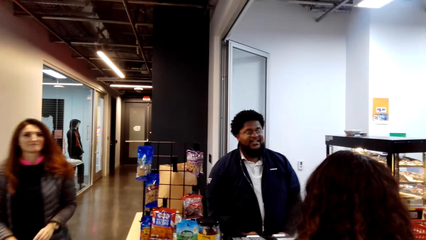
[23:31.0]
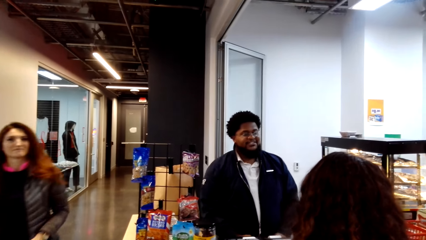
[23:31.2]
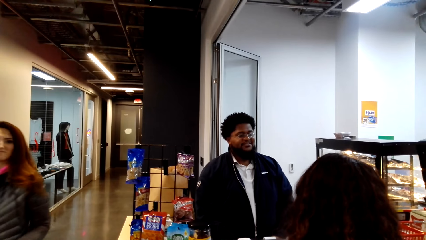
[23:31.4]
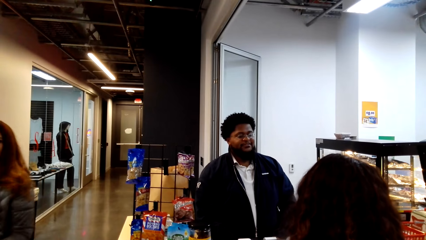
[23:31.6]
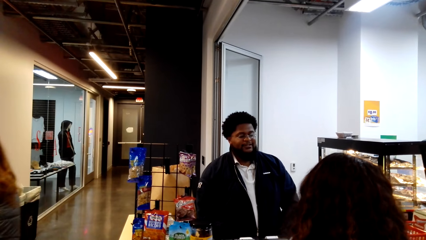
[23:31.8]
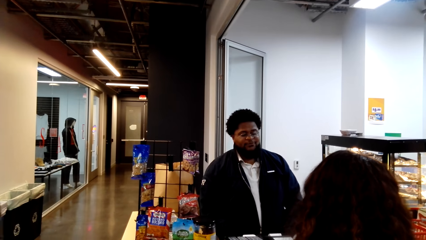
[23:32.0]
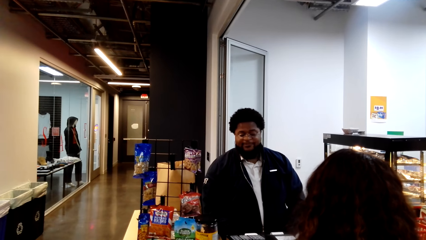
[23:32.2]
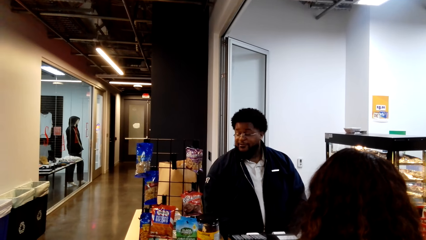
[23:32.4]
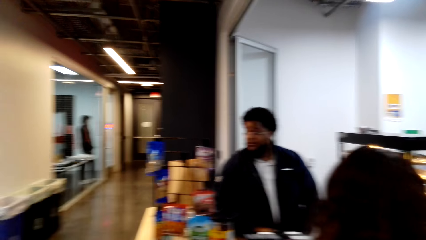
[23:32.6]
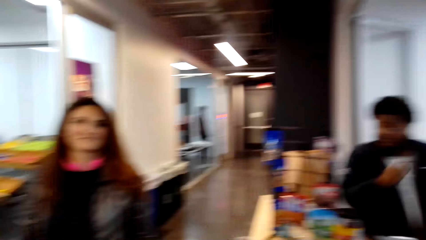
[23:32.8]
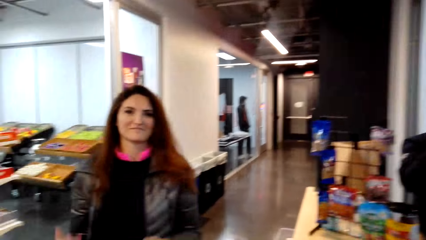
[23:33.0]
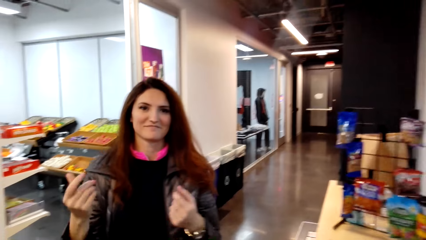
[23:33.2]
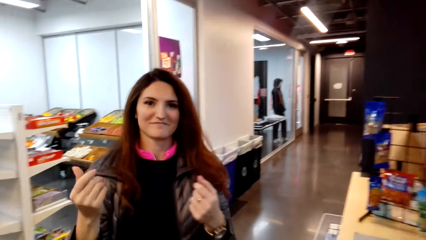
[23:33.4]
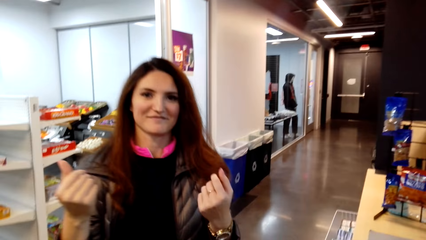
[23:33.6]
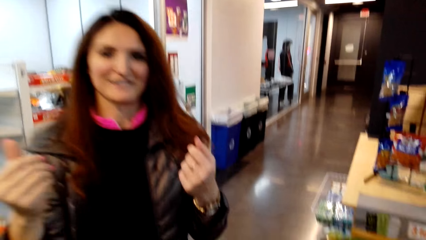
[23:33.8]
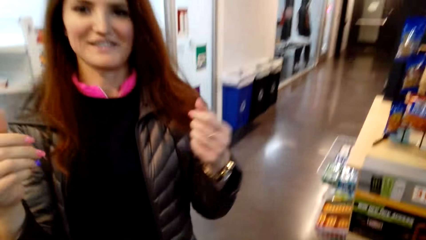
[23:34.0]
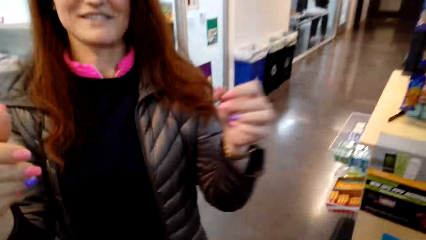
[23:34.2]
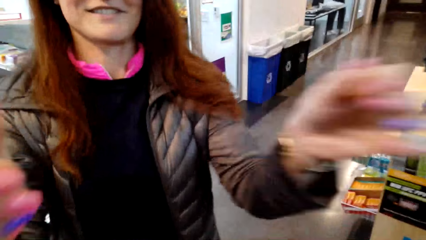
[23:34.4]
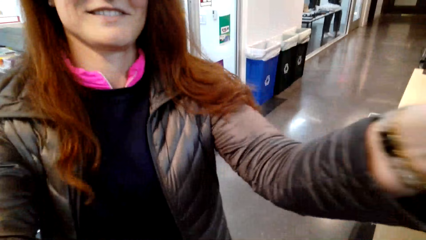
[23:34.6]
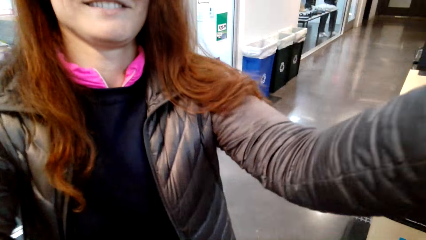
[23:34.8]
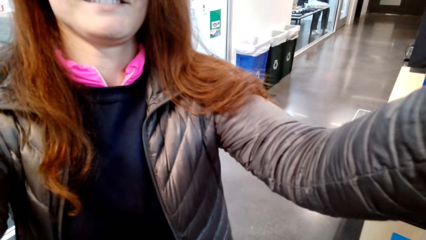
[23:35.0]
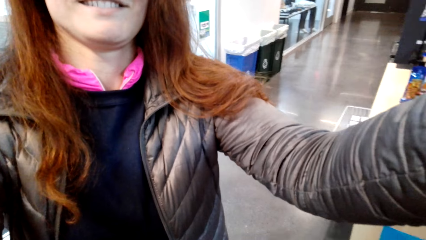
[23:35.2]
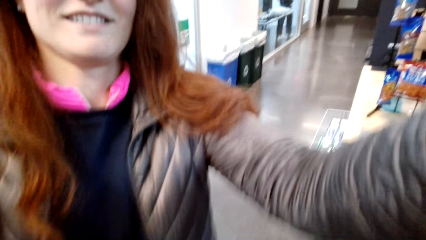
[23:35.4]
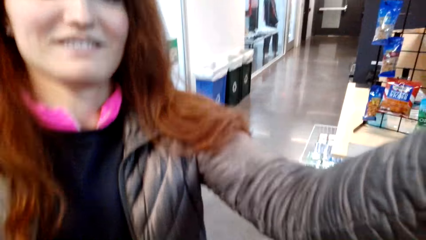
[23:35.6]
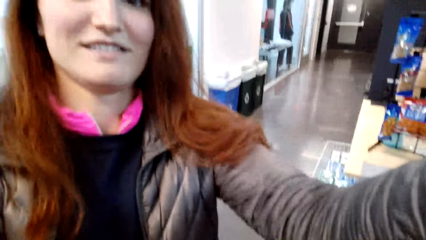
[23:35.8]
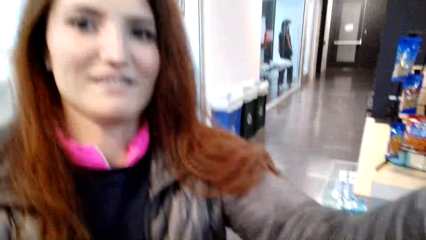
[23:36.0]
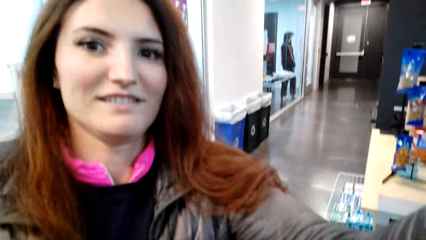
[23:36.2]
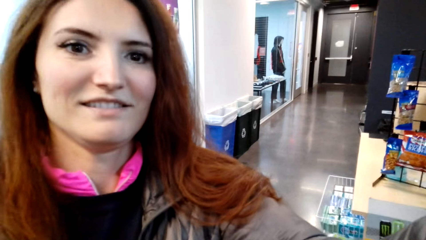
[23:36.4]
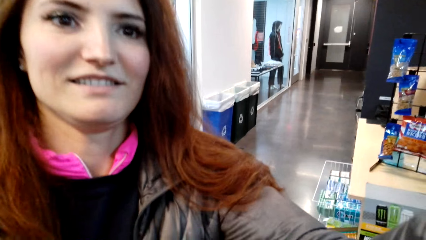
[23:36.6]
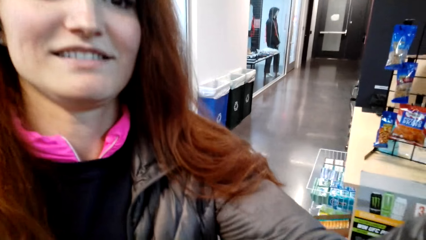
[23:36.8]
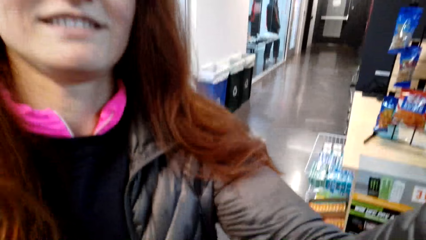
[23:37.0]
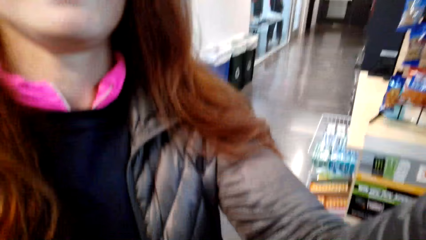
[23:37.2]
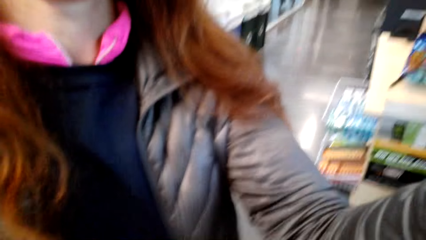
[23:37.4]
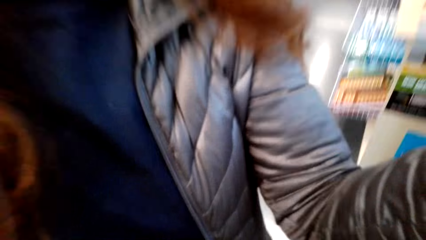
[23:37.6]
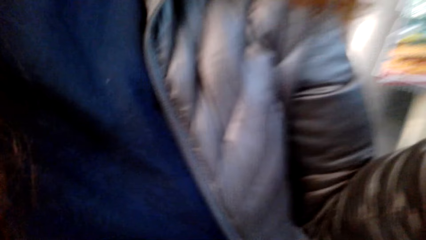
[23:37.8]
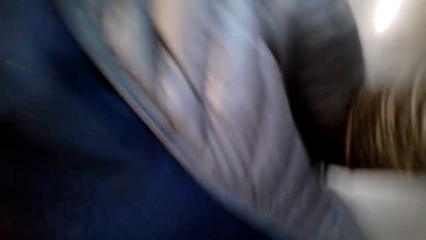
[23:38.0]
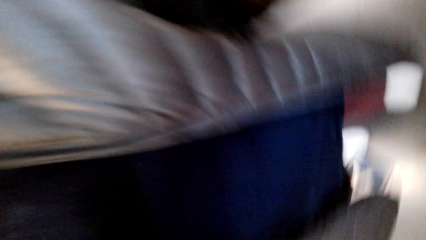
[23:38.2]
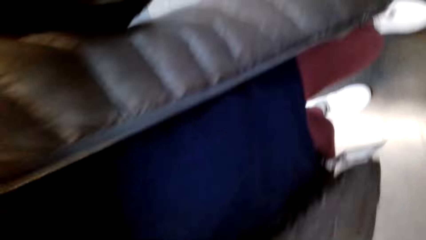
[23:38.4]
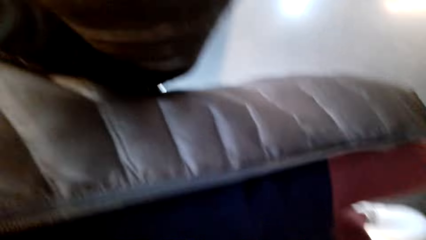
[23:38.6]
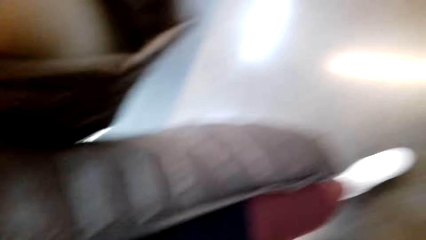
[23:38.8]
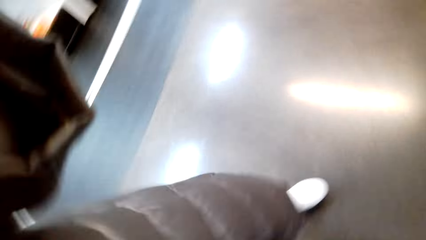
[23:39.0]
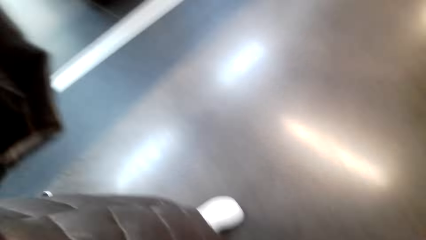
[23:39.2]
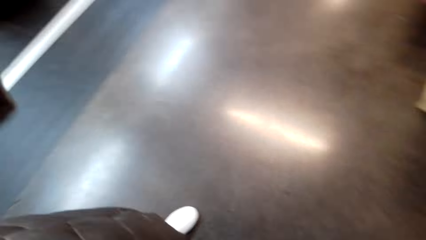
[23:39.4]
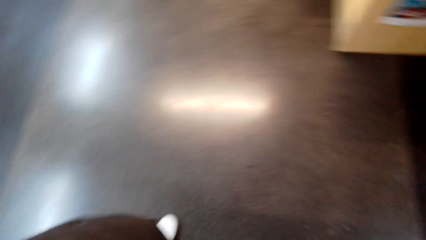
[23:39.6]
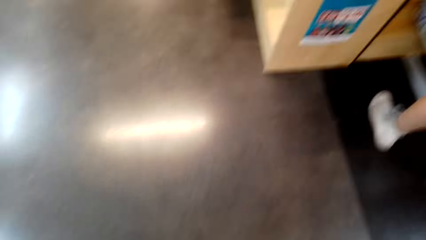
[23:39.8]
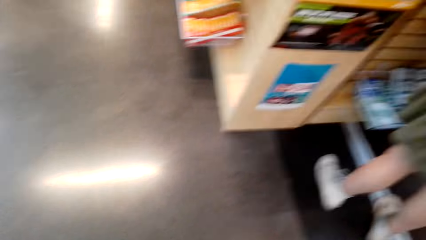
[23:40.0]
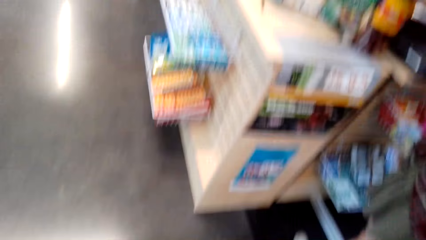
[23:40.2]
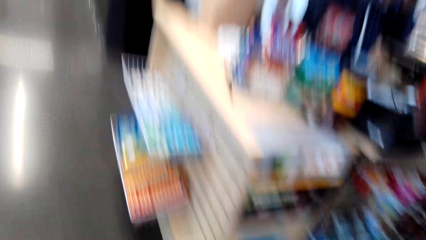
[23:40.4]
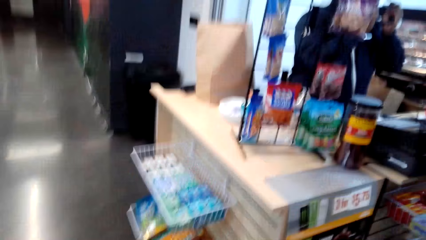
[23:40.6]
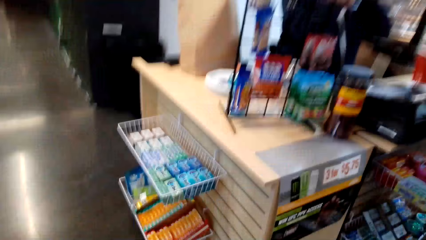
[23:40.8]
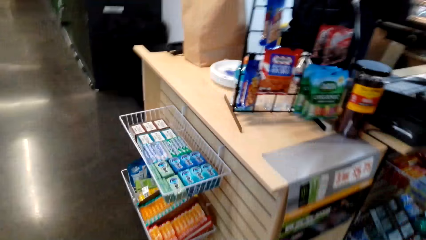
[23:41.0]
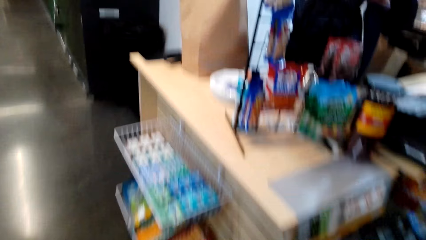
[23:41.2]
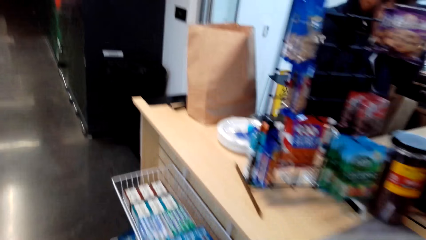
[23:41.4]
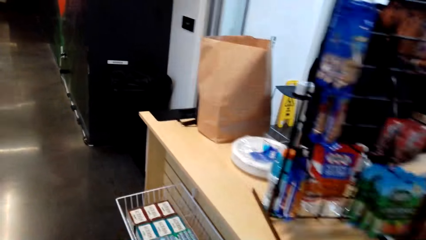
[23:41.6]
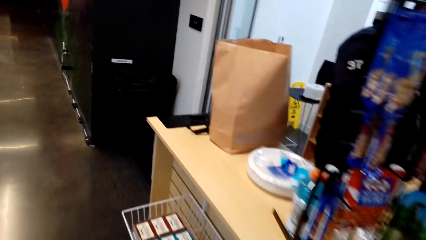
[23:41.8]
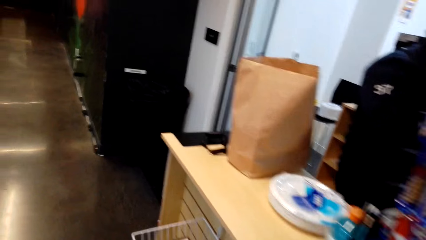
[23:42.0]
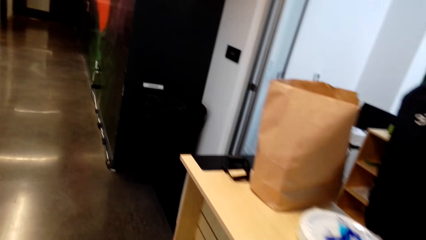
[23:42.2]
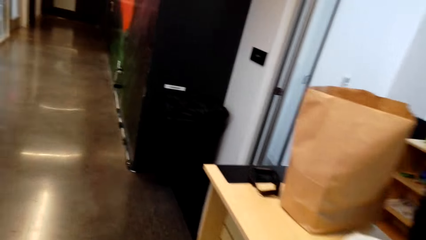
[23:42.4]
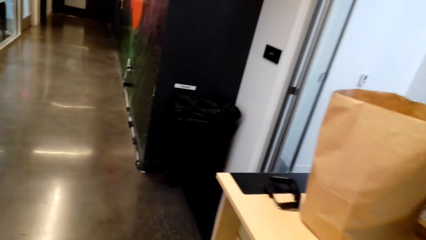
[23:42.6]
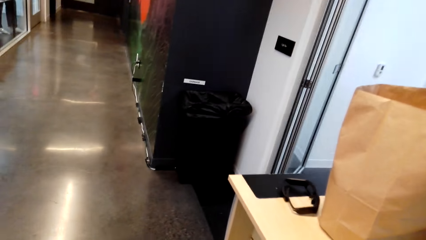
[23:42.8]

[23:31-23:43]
A man converses. A woman walks away. She lifts up her hand. A person moves around. The woman stretches her hand. She takes something.
